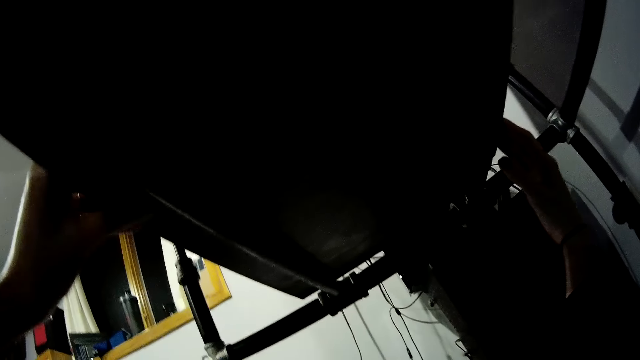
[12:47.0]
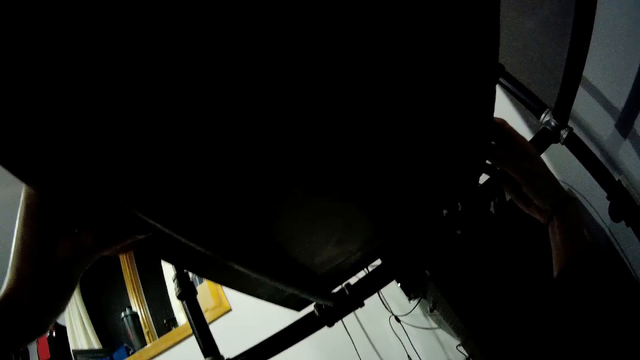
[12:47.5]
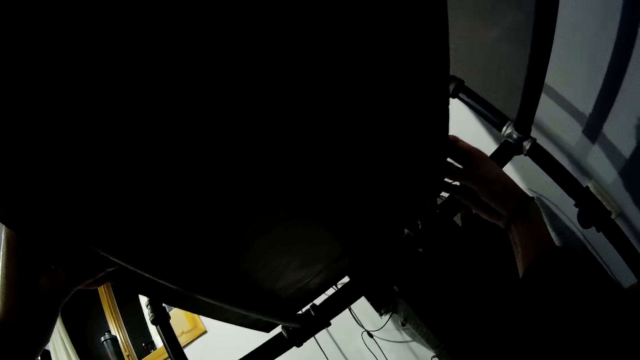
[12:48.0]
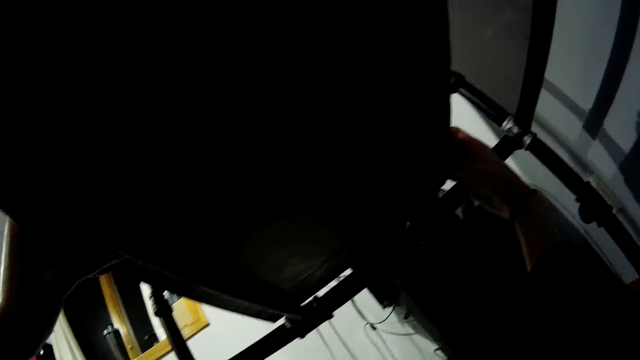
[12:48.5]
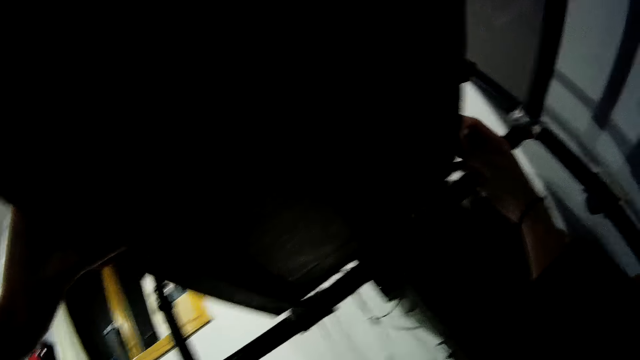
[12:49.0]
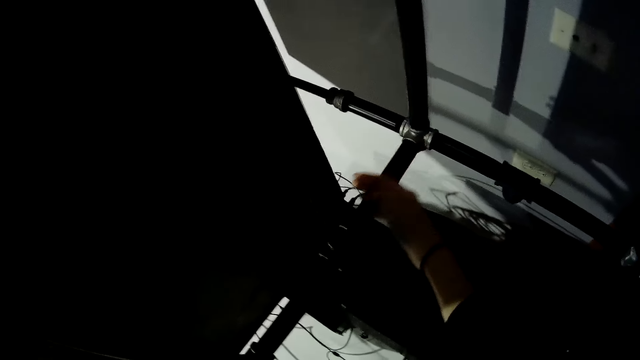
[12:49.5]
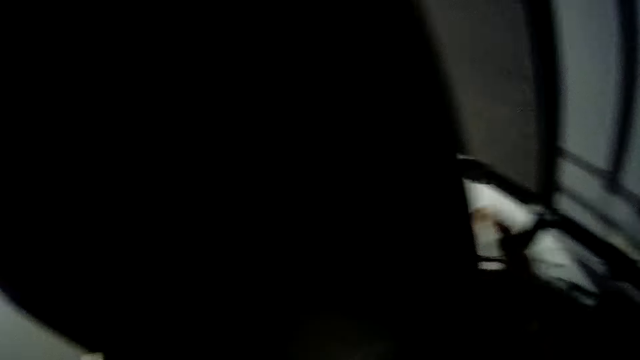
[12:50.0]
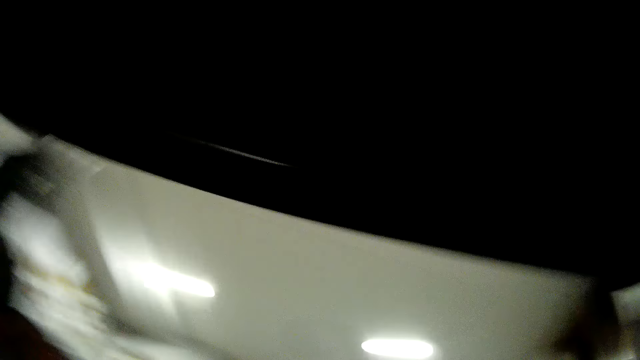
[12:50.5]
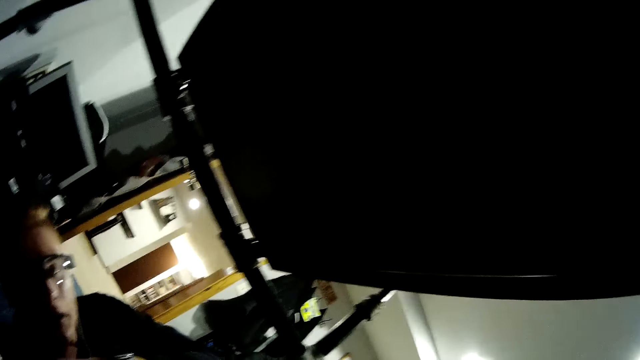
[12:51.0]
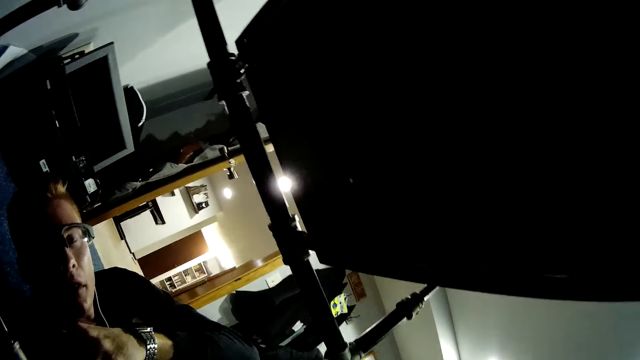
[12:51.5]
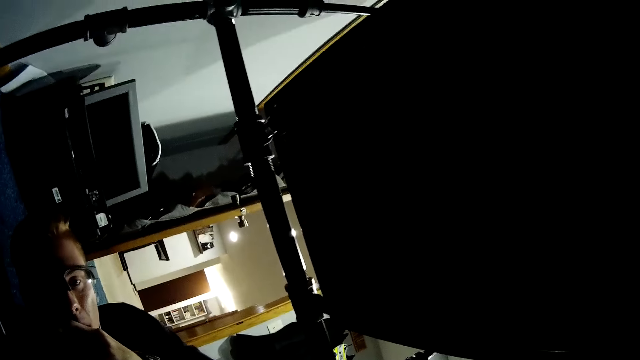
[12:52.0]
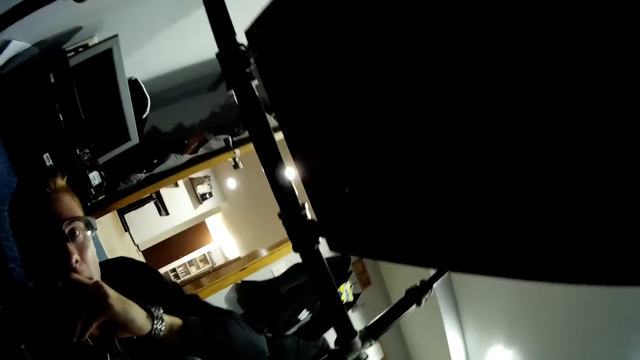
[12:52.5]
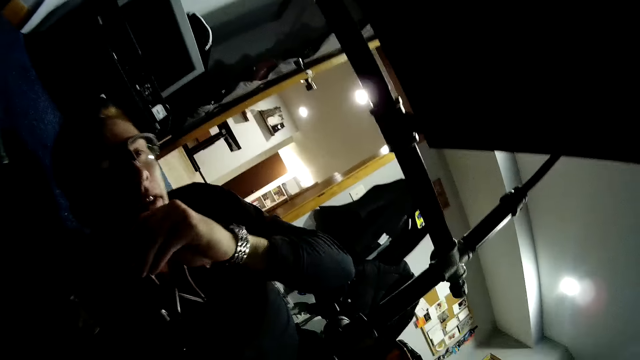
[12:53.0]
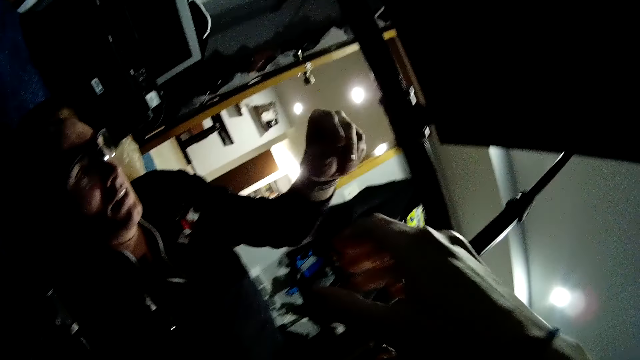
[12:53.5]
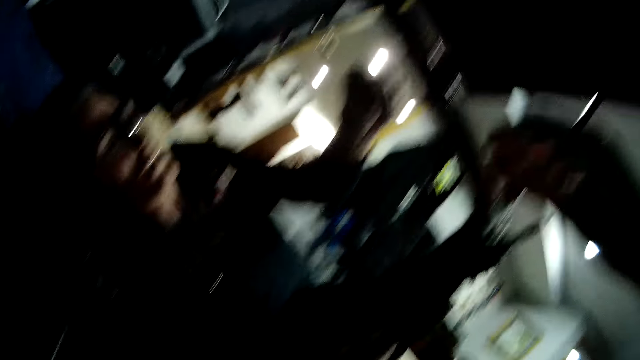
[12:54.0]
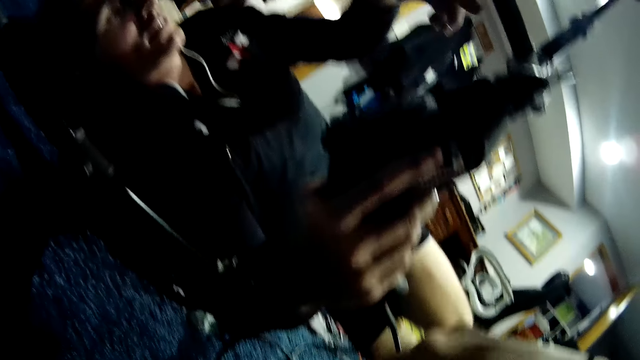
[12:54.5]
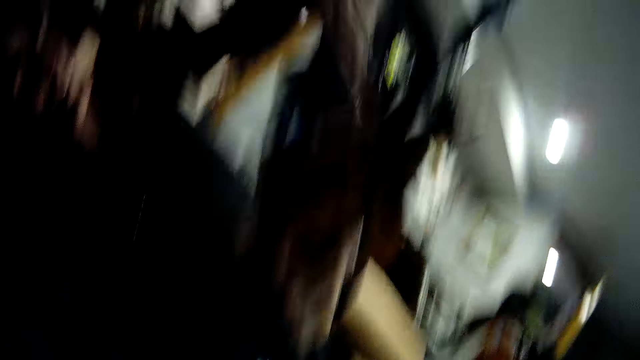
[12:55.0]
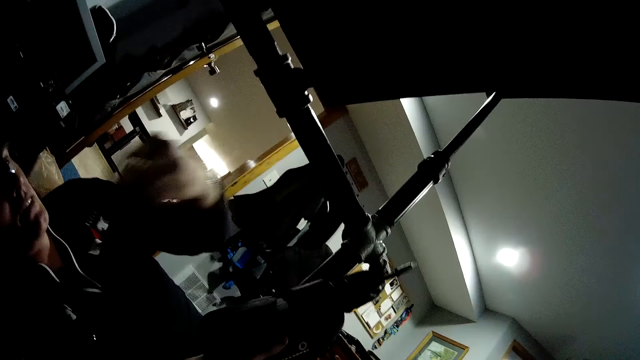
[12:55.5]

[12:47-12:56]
The camera wearer holds the slab with both hands and touches the timber. They interact with a man. The man talks to the camera wearer.

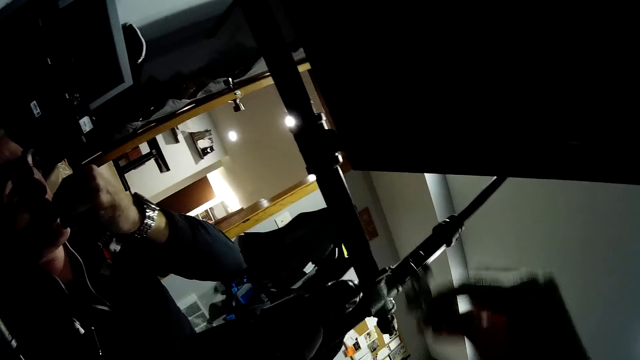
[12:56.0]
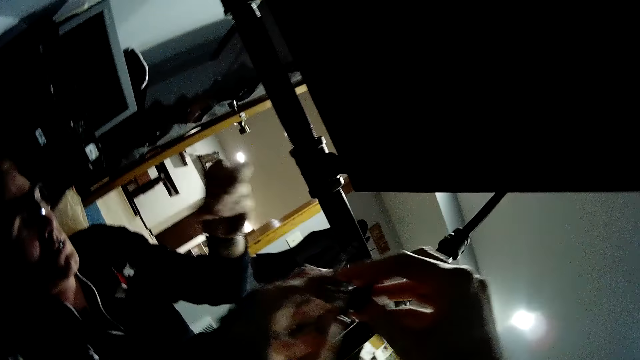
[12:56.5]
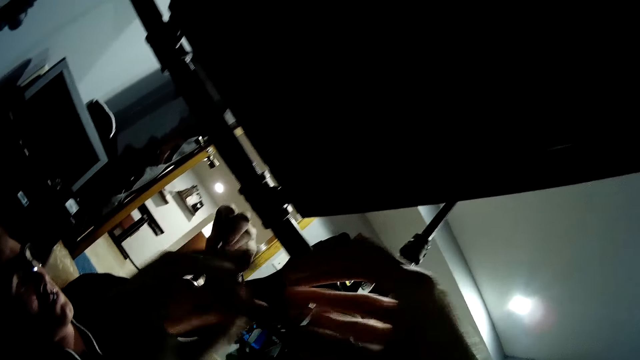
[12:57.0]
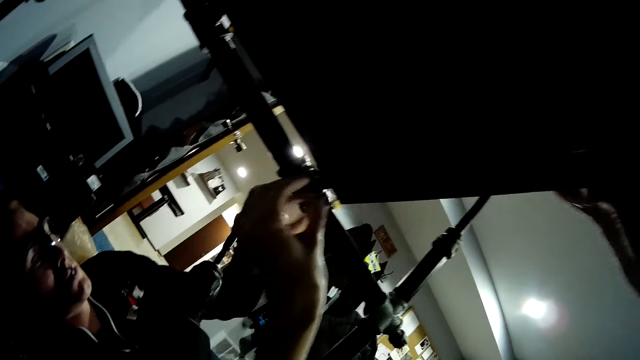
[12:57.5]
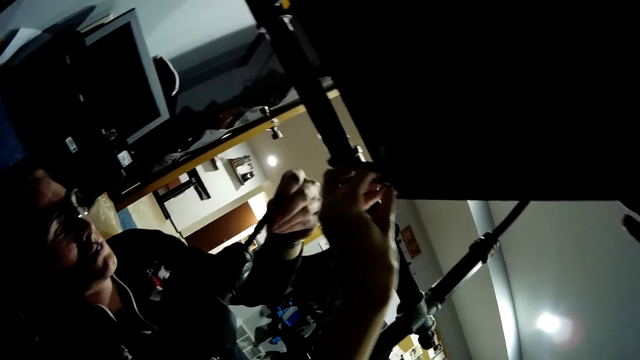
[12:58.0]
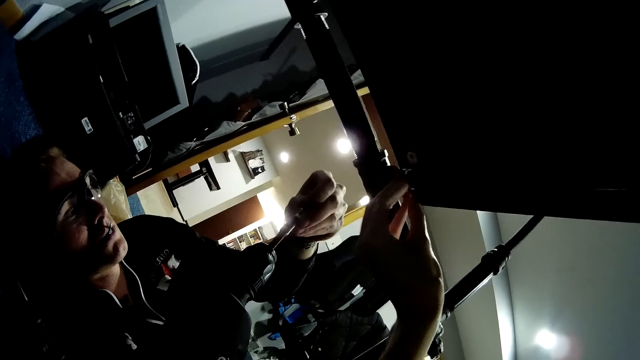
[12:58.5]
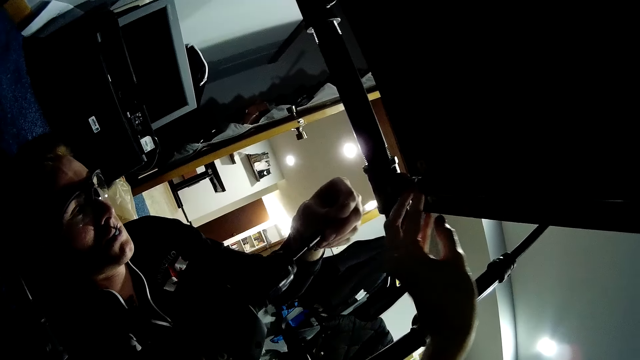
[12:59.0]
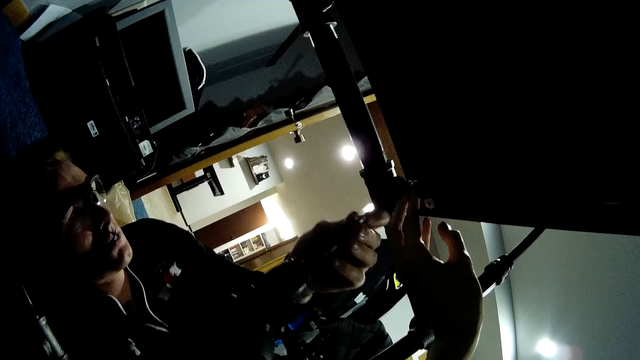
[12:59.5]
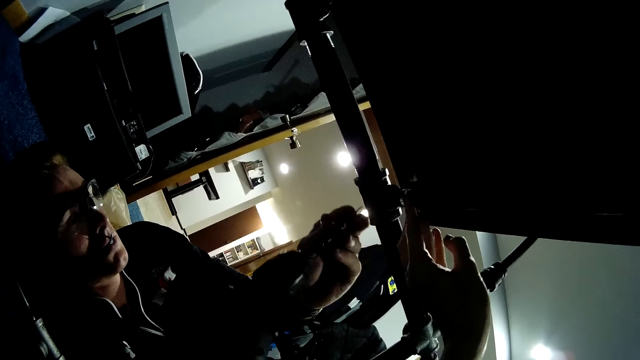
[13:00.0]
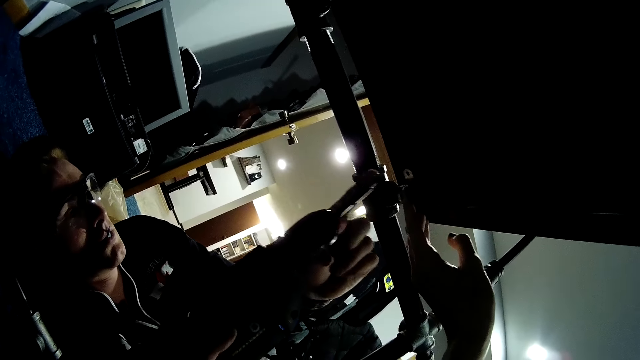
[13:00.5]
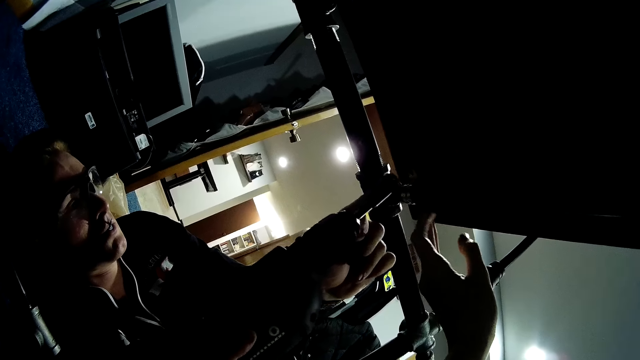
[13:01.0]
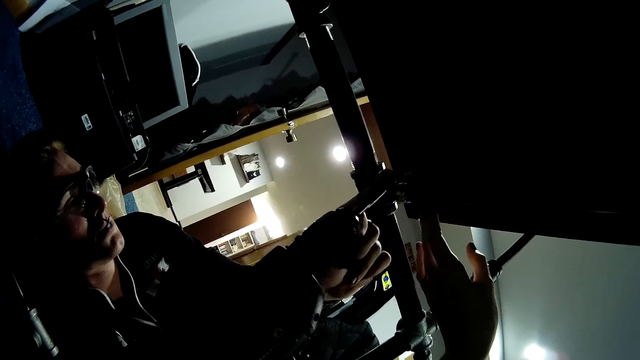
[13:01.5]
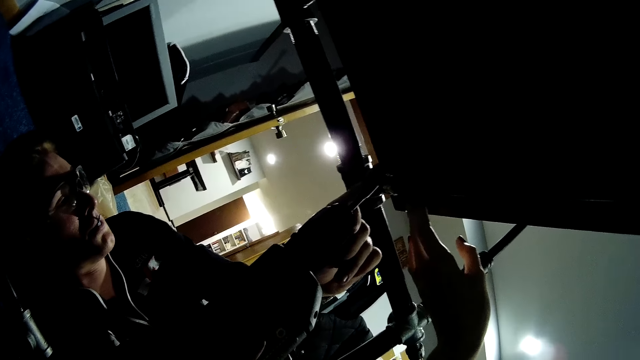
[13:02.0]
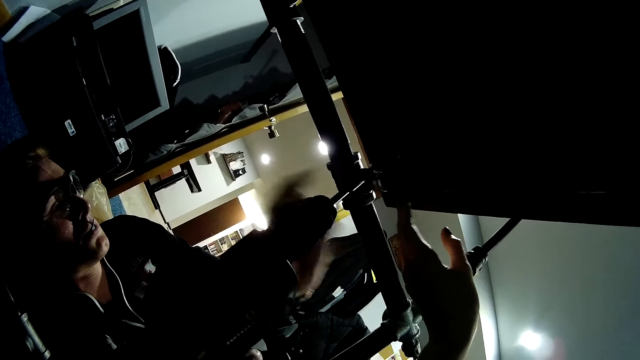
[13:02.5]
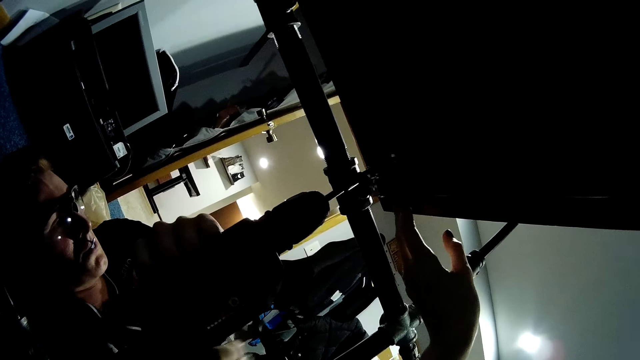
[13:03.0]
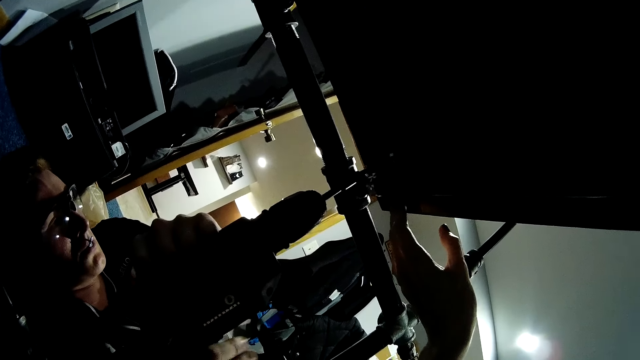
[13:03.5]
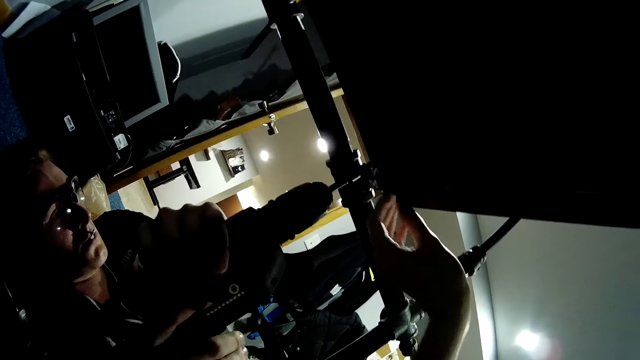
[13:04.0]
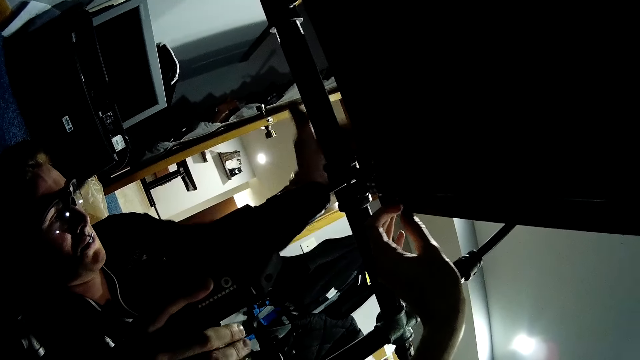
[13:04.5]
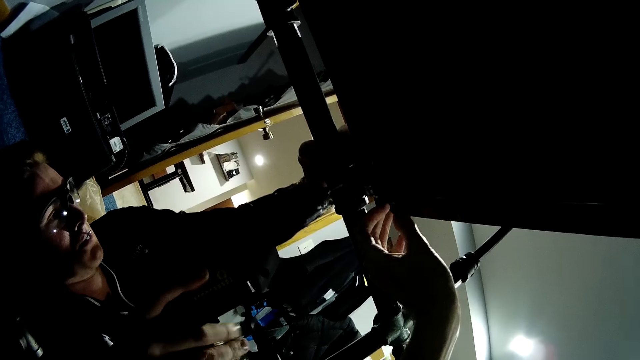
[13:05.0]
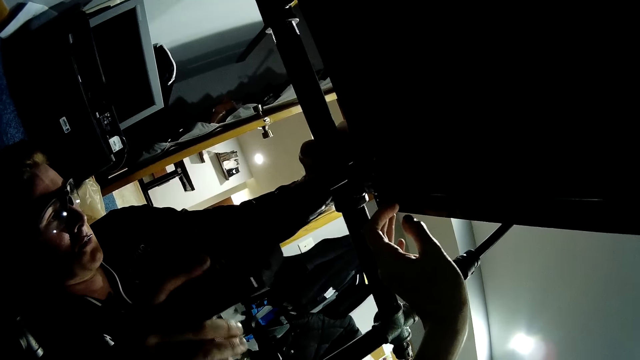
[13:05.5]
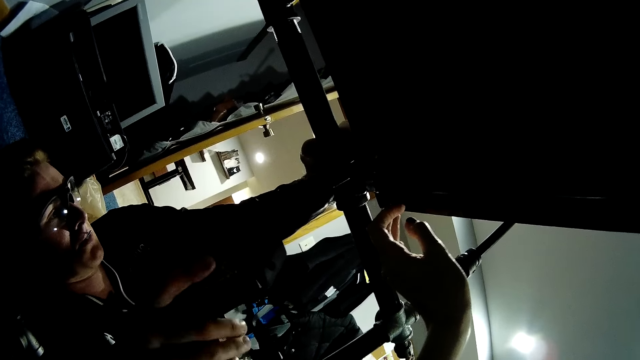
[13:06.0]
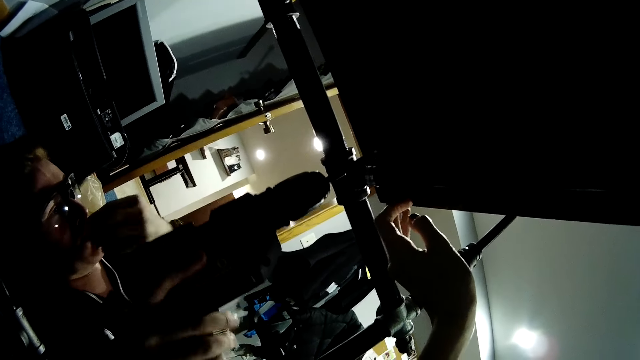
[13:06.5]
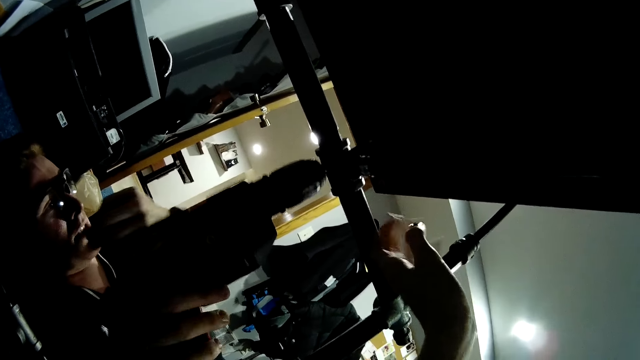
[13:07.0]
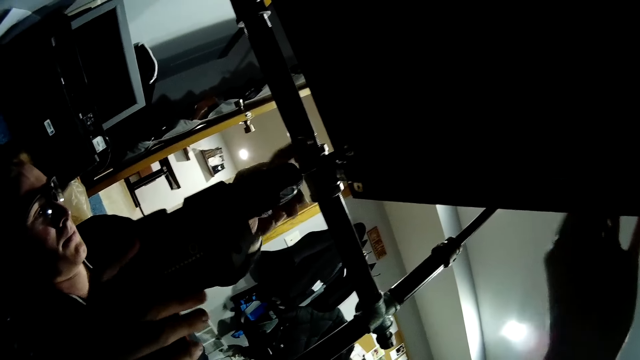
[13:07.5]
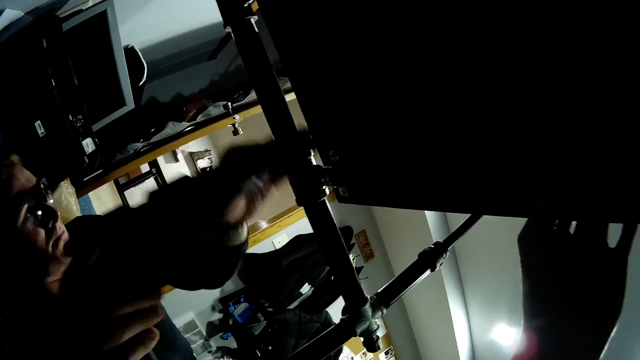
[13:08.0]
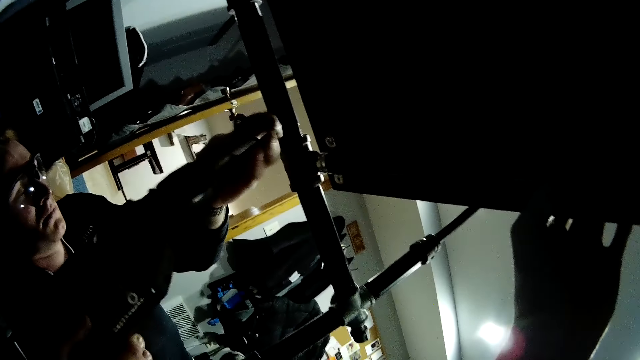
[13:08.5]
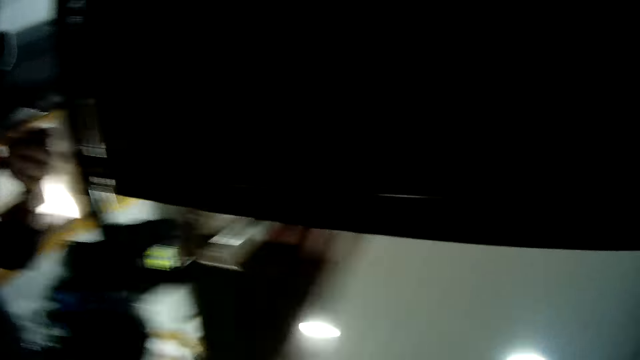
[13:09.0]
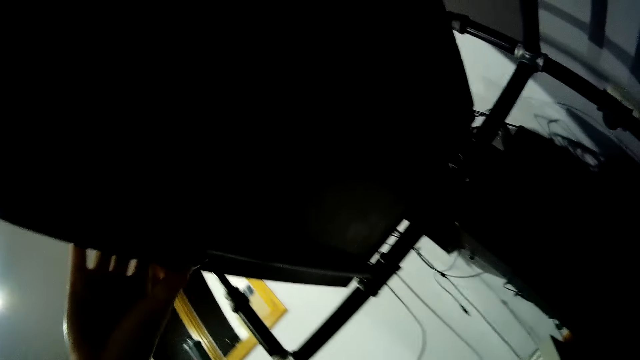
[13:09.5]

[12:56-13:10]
The camera wearer holds a latch in both hands. They give a man something. They fix the latch to the edge of the wooden slab. The man fixes the drill bit. The camera wearer holds something on the shelf. The man attaches the latch to the wooden slab with a nail in his nail gun in his right hand. The man drills the shelf. The man holds the worktable with his left hand. The man takes a nail from his mouth with his left hand. The camera wearer holds the timber. The man places the nail in the nail gun in his right hand.
